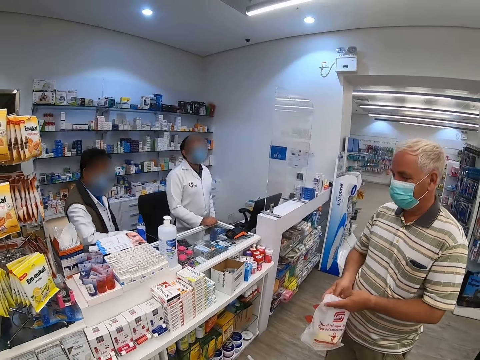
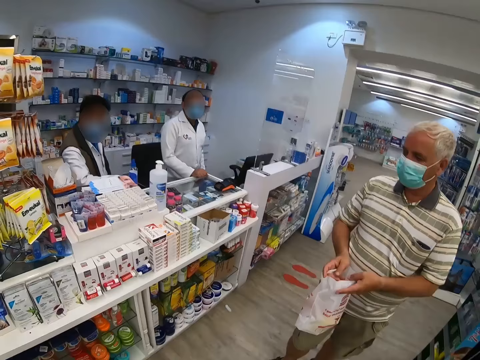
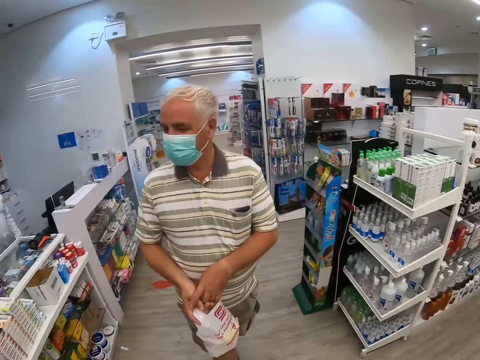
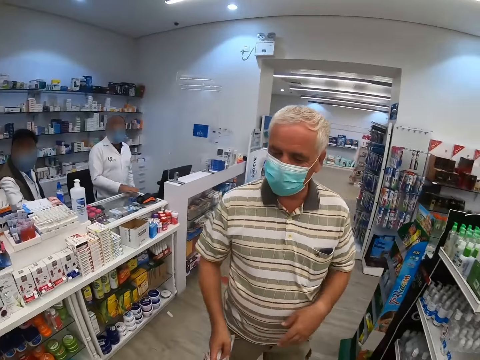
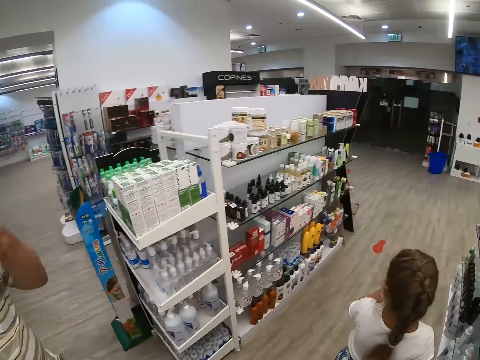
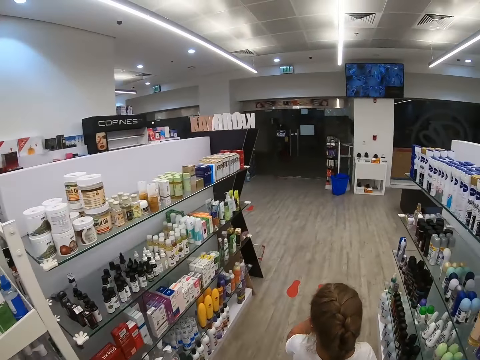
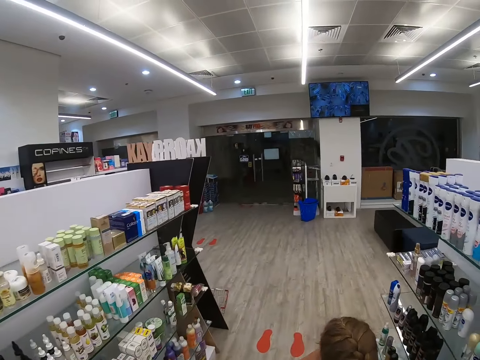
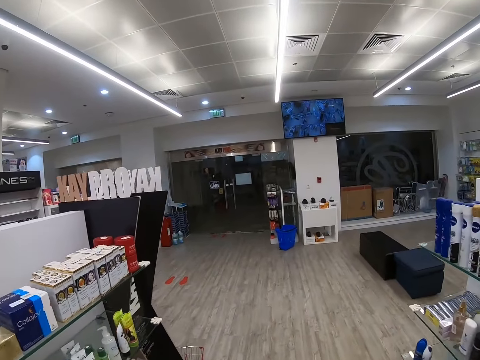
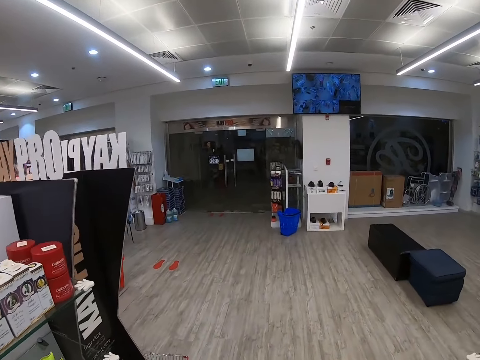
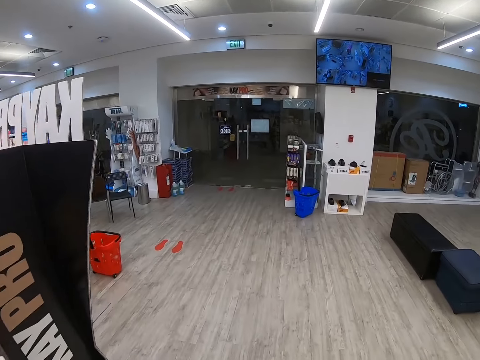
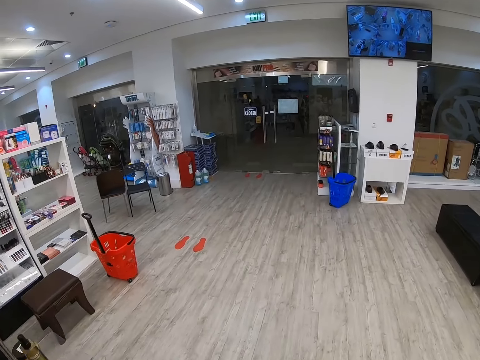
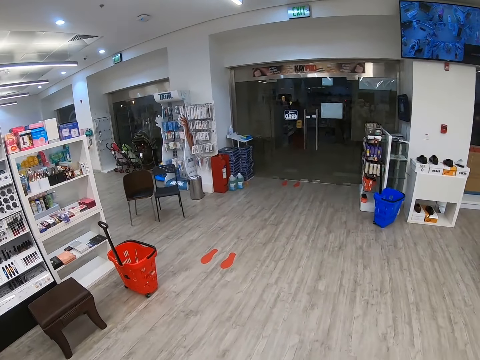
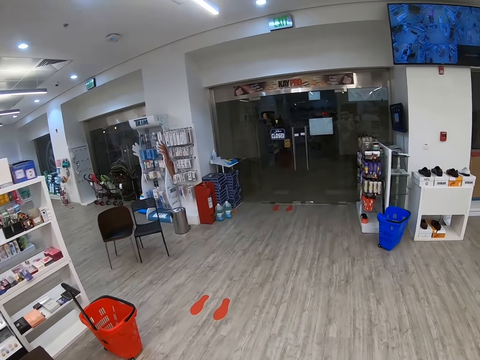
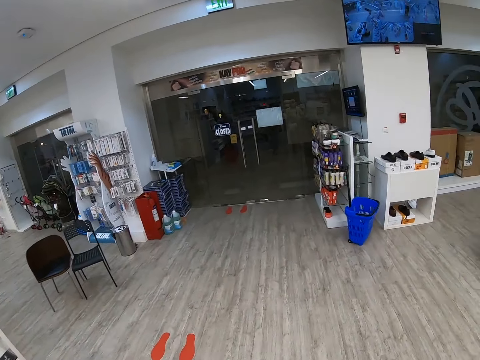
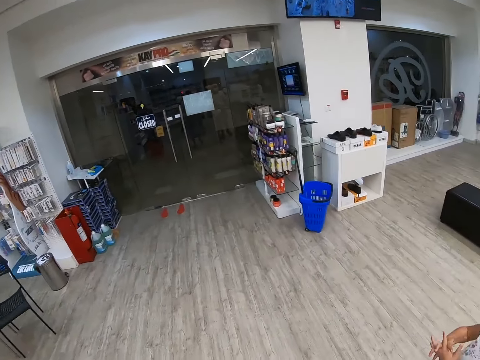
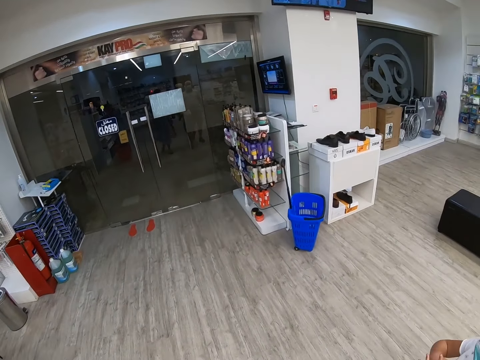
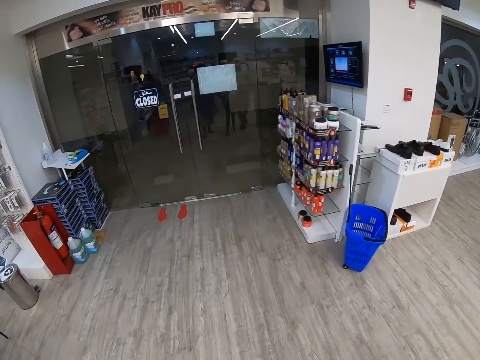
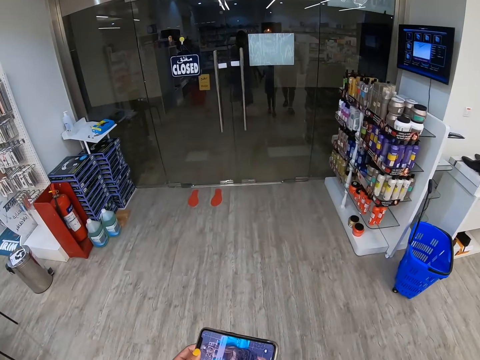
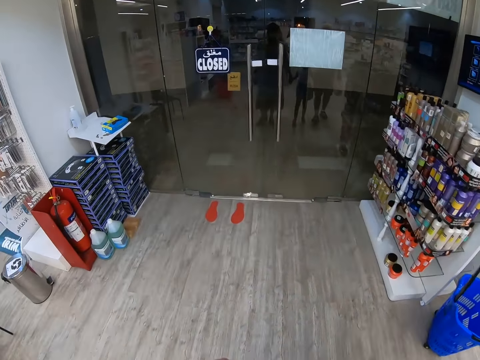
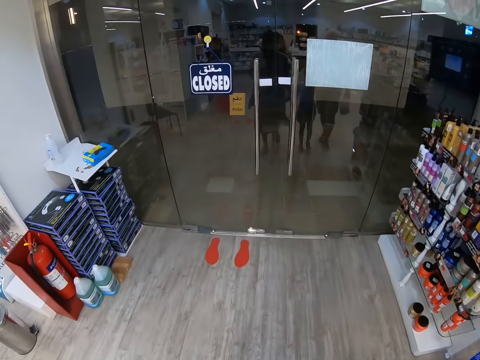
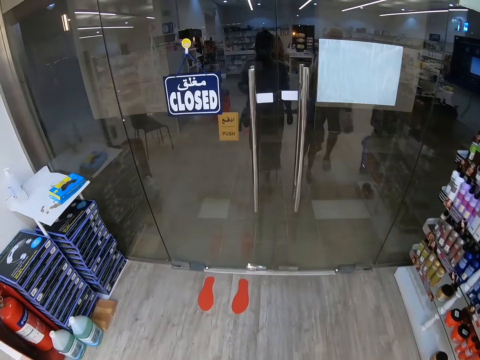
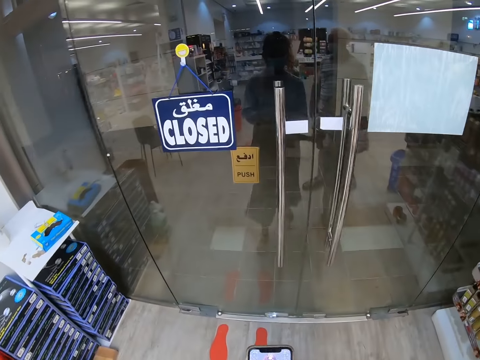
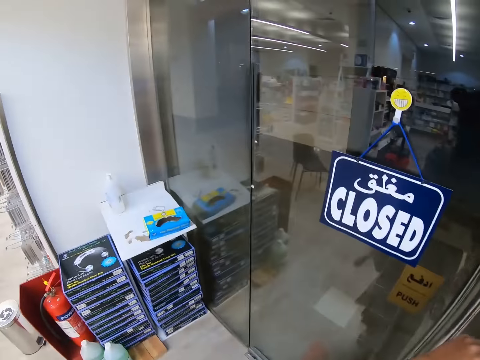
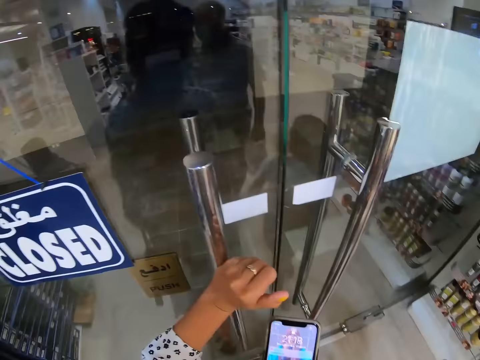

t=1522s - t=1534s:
A man walks out. A girl walks out. The camera wearer walks around with a man and a child.

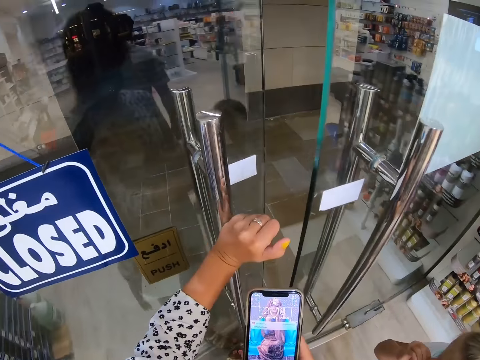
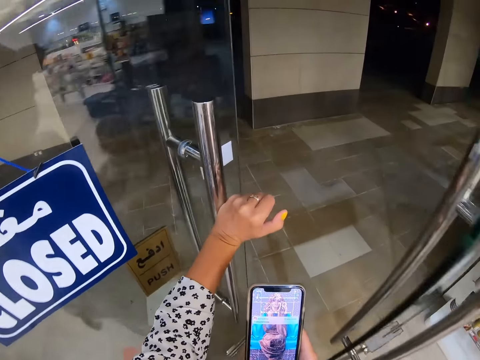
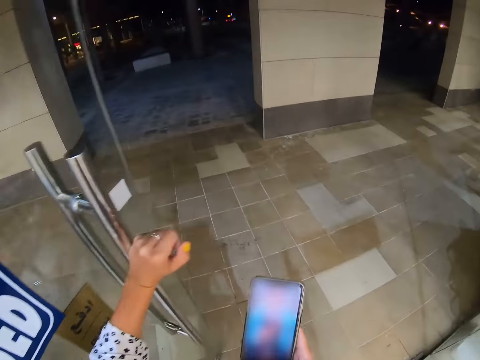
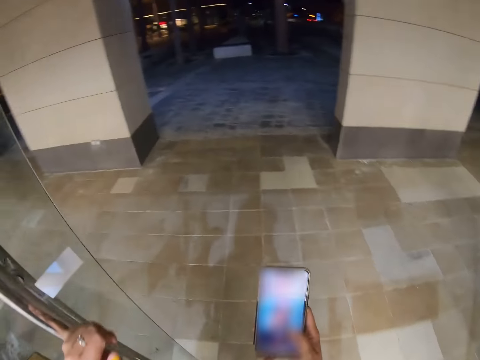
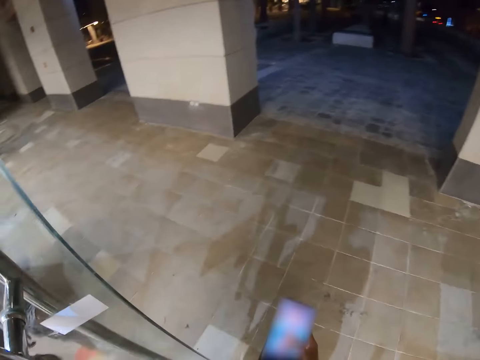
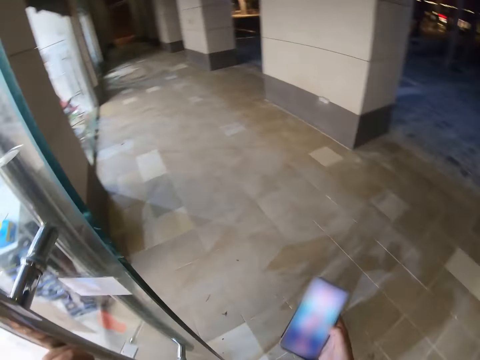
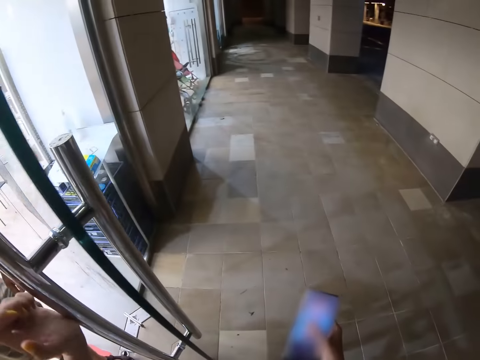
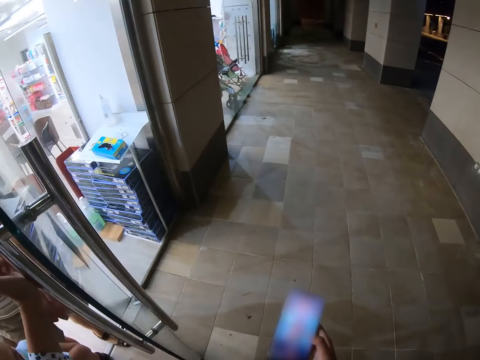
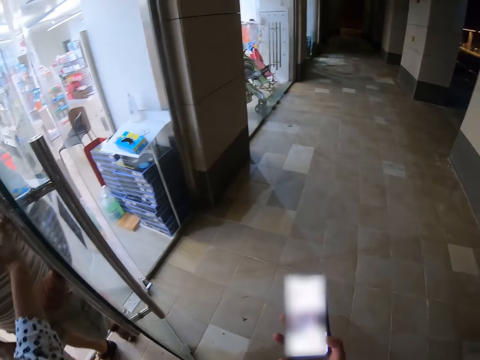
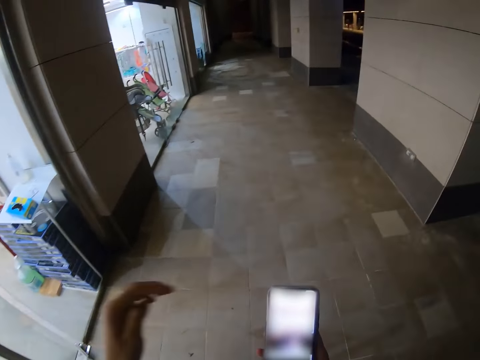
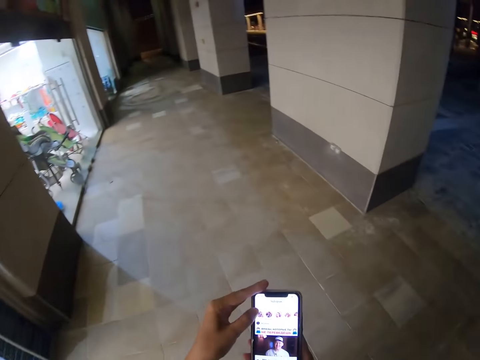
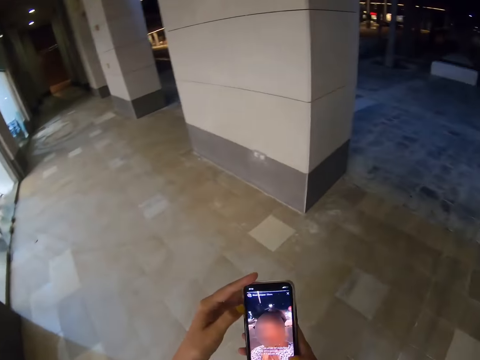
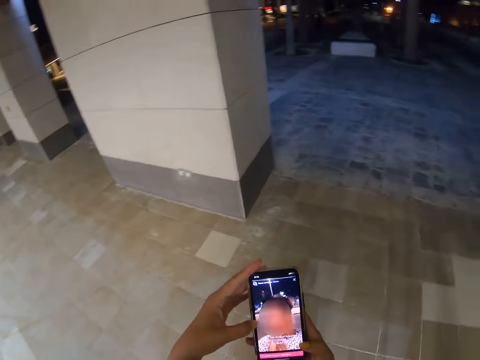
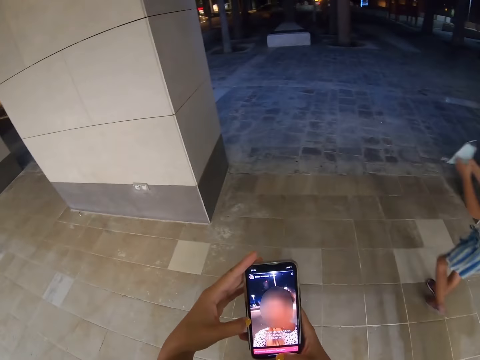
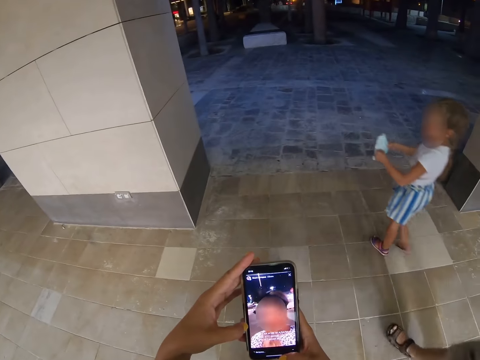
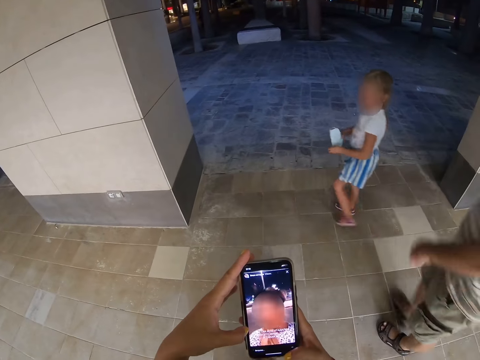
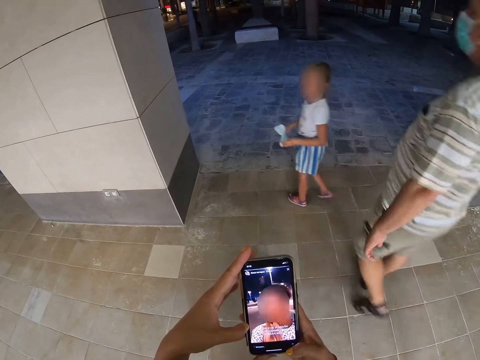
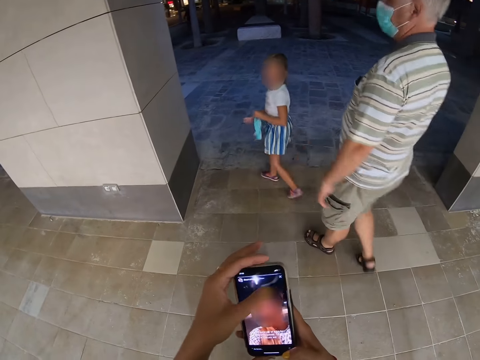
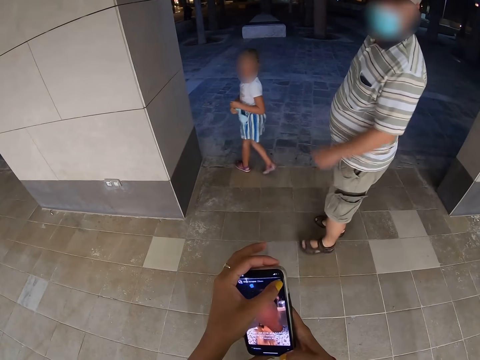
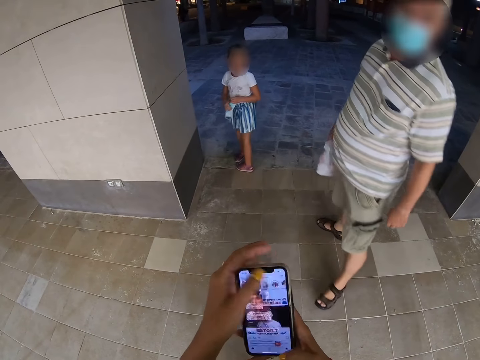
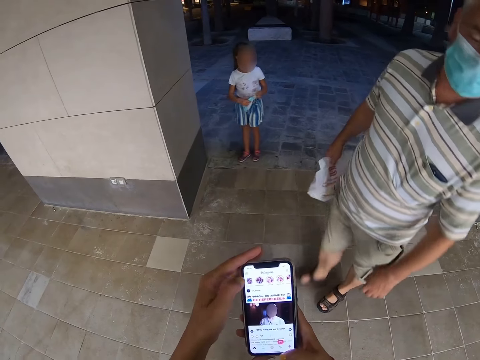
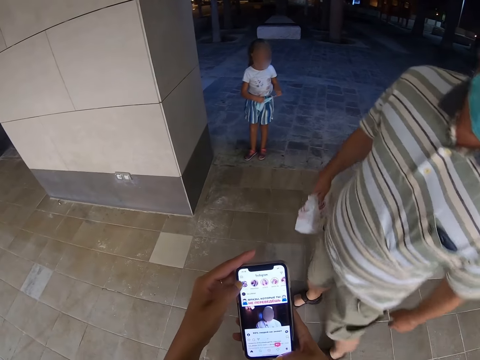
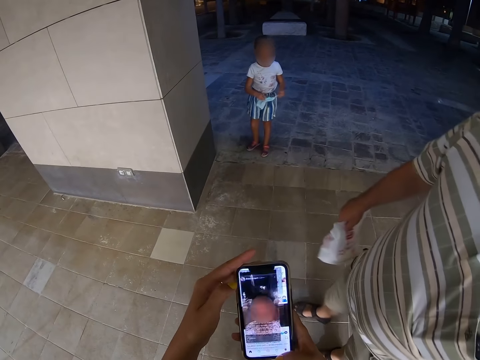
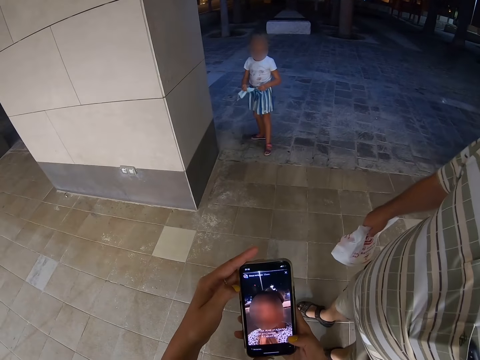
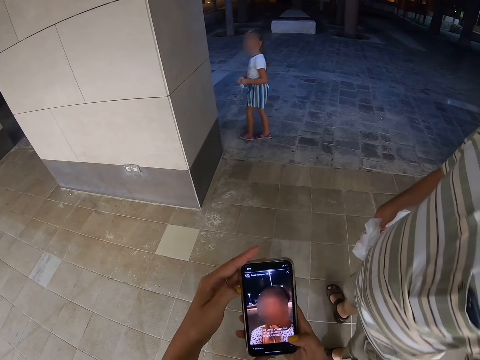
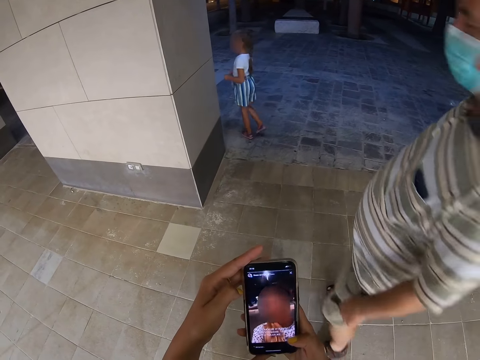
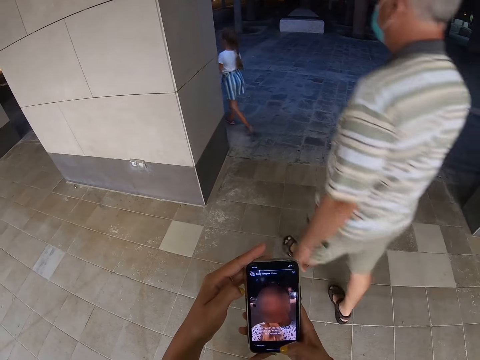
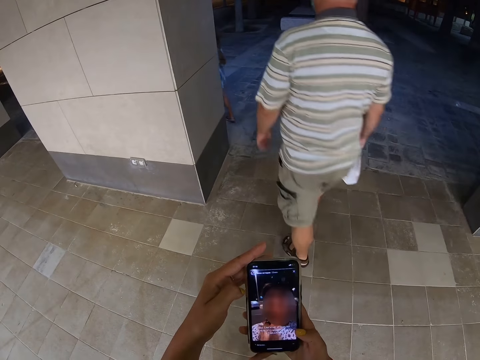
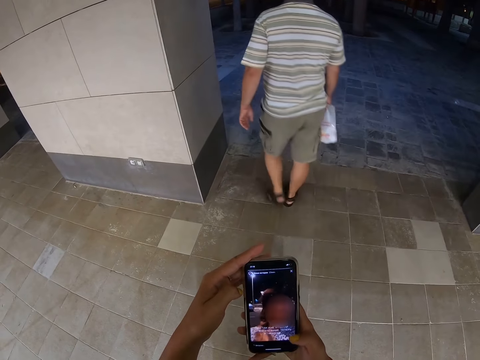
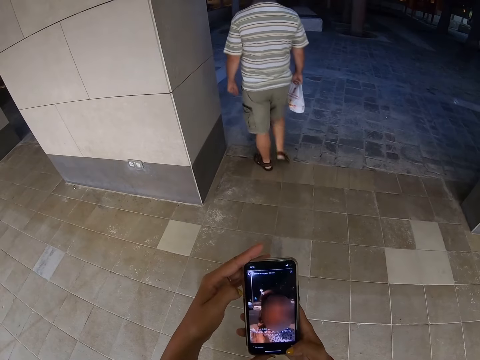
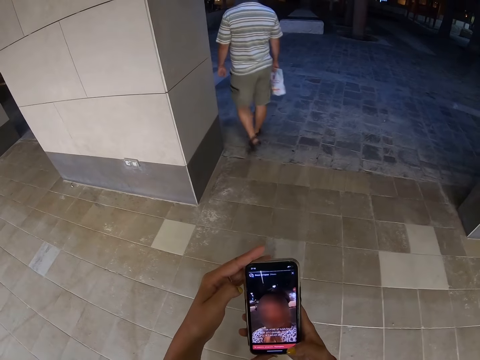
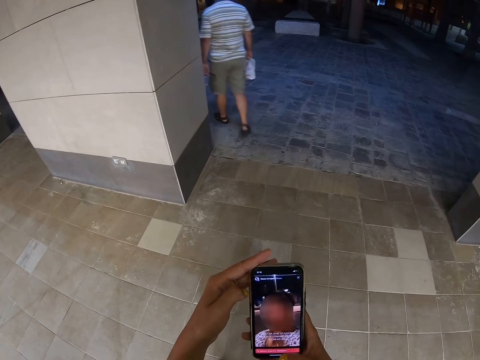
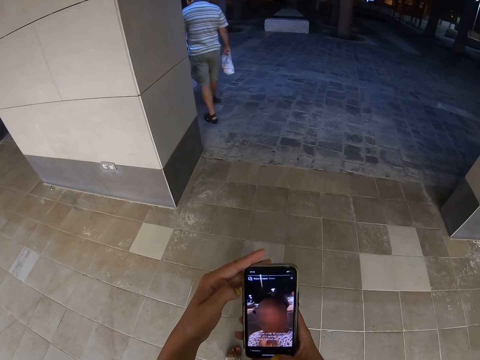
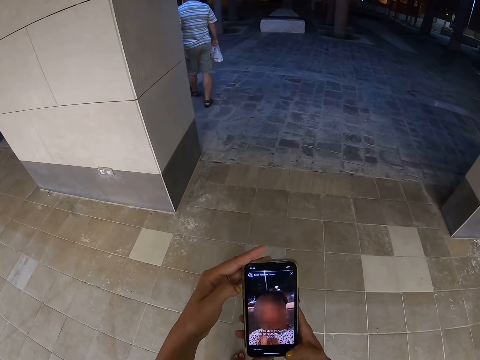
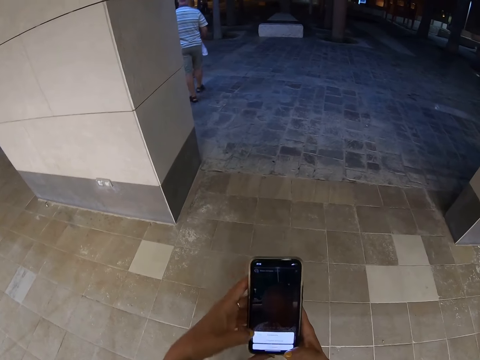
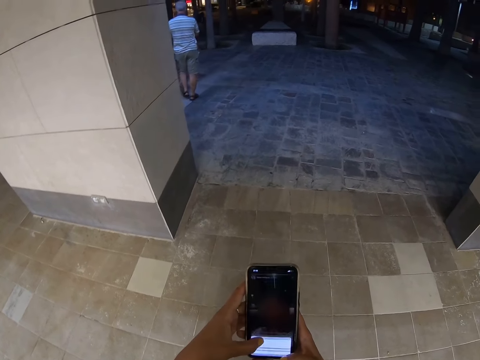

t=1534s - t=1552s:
The camera wearer opens the door. They use the phone. They scroll their phone. They use the phone. They interact with a girl and open the camera on their phone. They interact with a man. A man walks around with a child. The man walks past the camera wearer. The camera wearer uses the phone.
